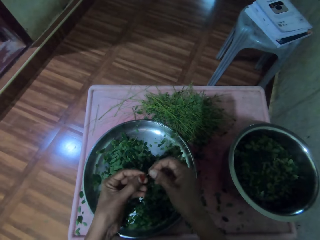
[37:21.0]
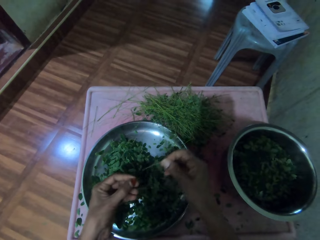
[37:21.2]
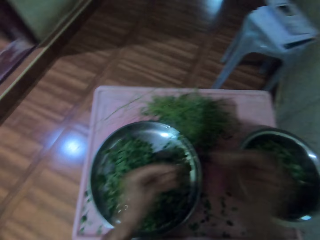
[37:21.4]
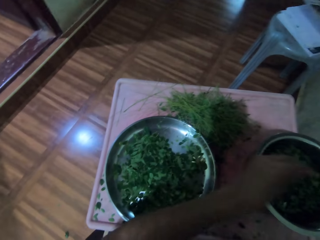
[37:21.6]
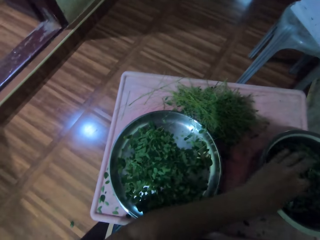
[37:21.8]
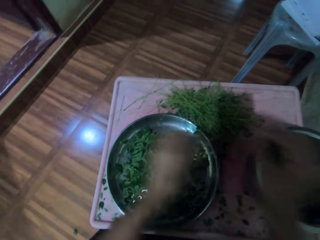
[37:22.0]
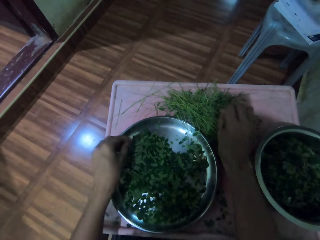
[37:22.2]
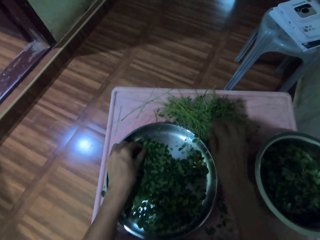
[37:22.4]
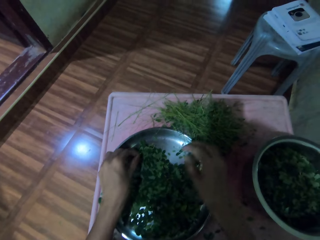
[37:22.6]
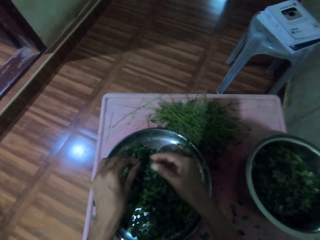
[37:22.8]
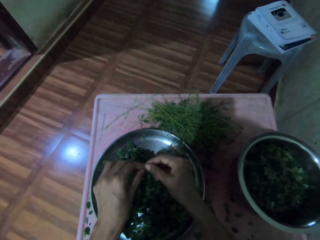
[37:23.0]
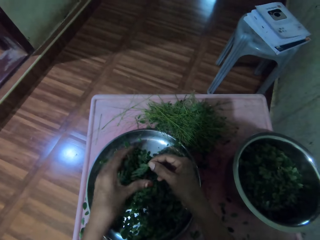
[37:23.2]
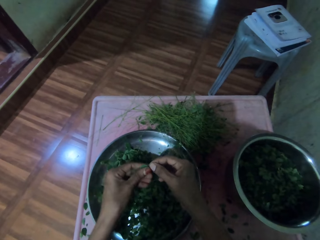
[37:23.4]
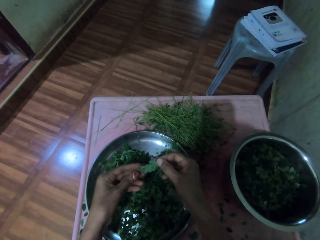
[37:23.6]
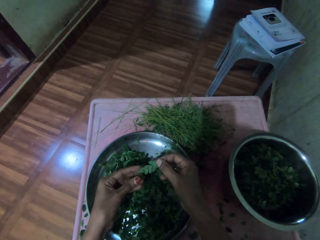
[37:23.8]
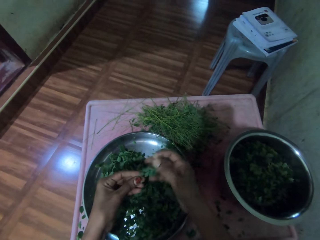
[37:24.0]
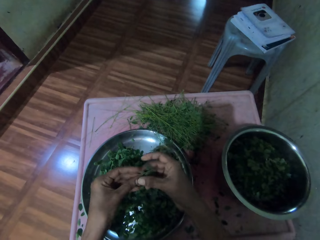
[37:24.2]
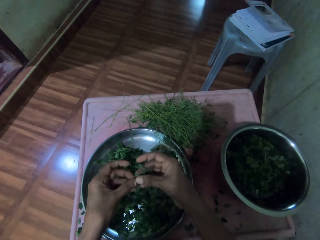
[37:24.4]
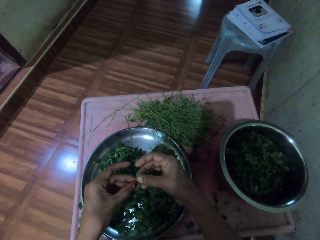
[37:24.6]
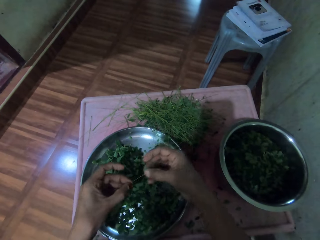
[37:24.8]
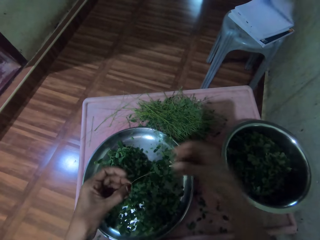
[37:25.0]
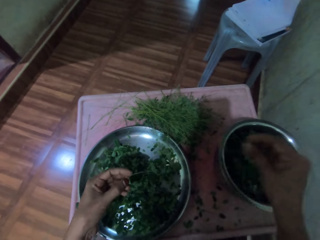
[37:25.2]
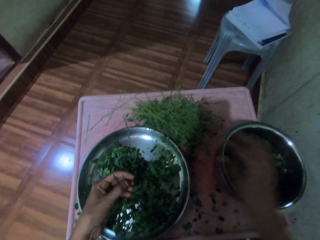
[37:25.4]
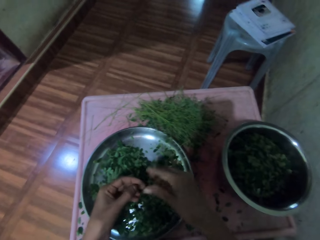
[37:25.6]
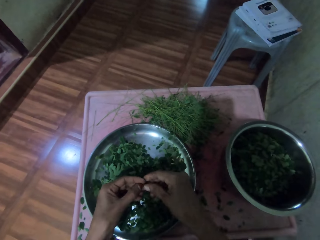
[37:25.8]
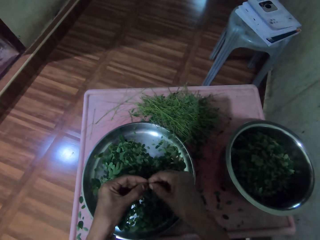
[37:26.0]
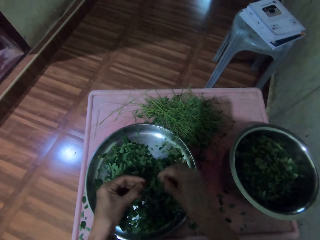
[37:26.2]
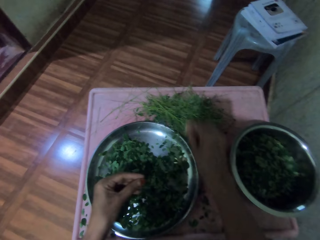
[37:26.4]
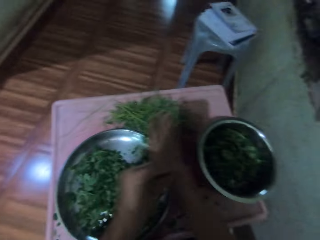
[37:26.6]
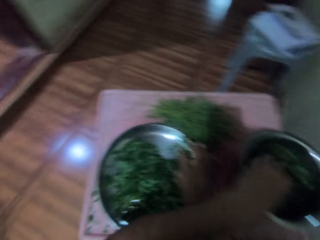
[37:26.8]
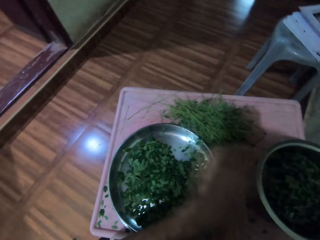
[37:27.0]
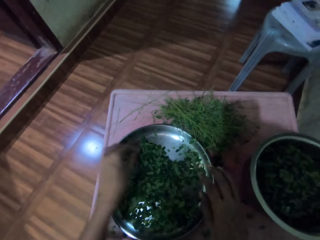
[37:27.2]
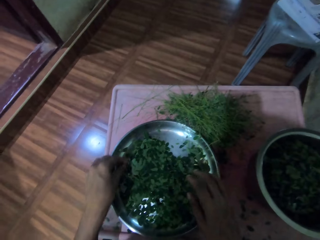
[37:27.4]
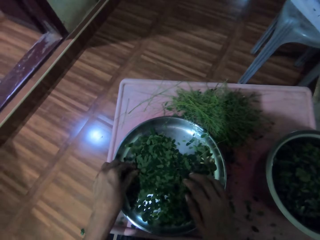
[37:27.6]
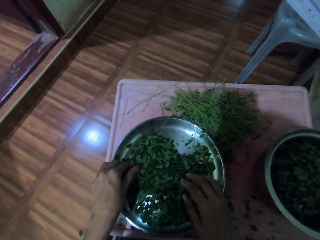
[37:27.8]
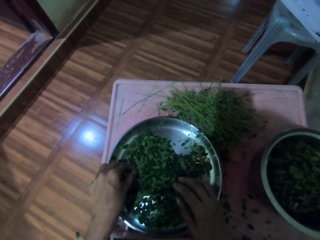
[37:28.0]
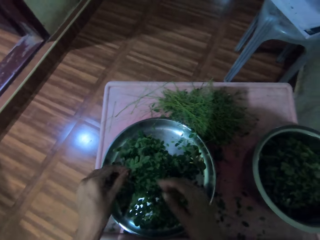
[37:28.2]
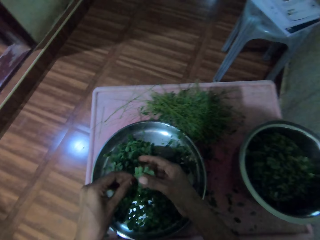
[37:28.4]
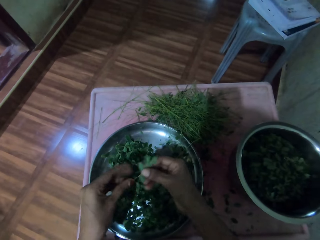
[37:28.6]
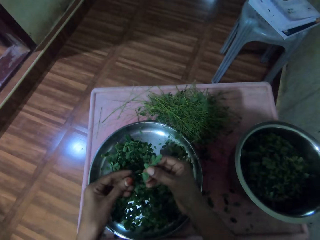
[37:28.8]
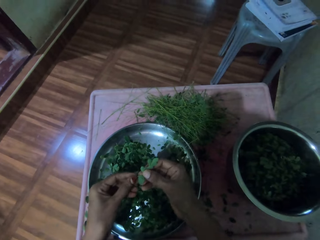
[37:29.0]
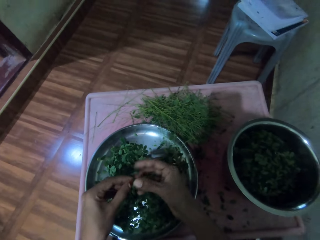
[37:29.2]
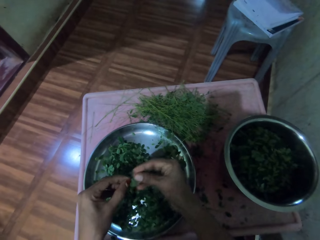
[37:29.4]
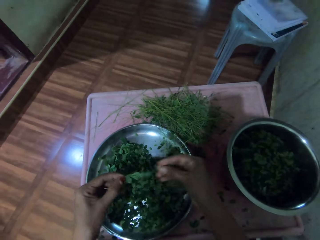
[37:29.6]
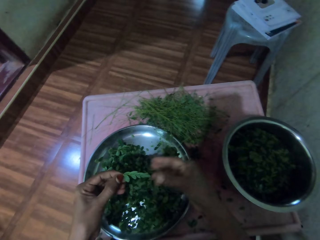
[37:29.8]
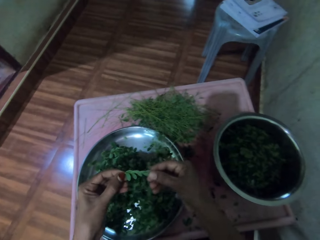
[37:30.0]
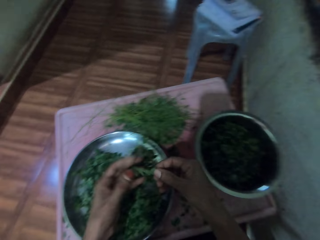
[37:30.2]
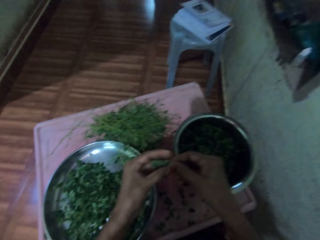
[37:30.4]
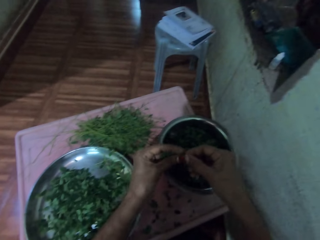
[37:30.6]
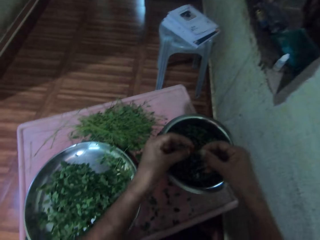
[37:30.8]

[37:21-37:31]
The camera wearer shreds the small leaves with her left hand. She puts the leaves on the aluminum bowl. She removes a branch from the greens. She lifts a leaf in the aluminum plate. She shreds the small leaves with her left hand. She puts the leaves on the aluminum bowl. She drops the leafstalk on the table. She shreds the small leaves with her left hand.

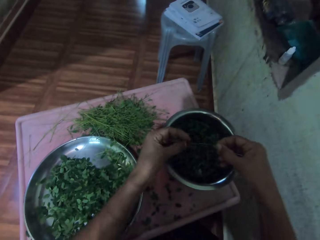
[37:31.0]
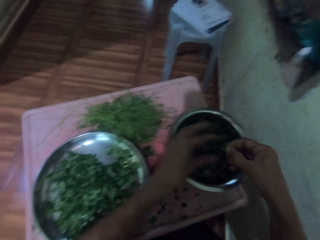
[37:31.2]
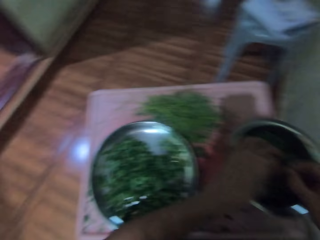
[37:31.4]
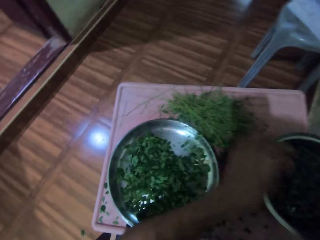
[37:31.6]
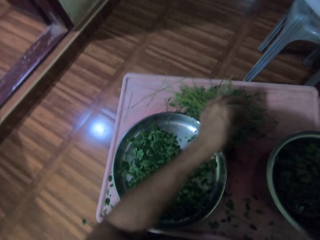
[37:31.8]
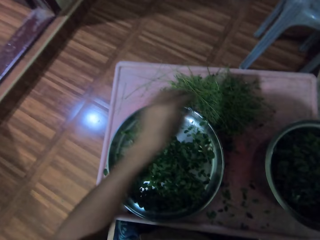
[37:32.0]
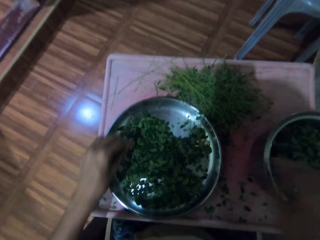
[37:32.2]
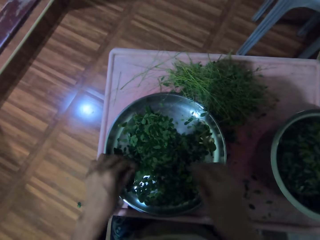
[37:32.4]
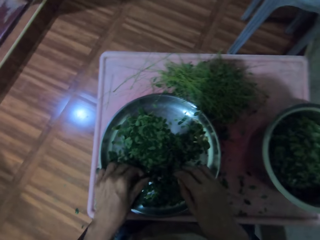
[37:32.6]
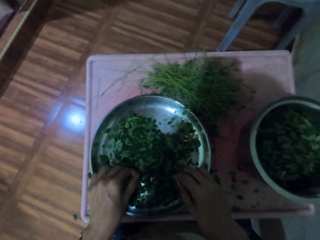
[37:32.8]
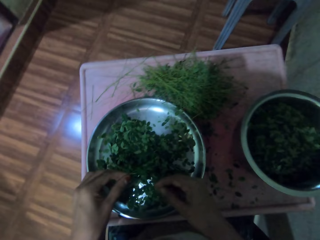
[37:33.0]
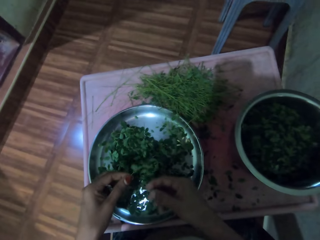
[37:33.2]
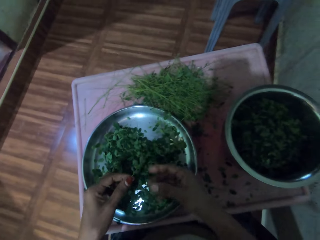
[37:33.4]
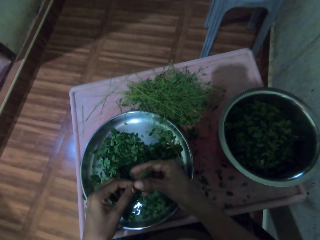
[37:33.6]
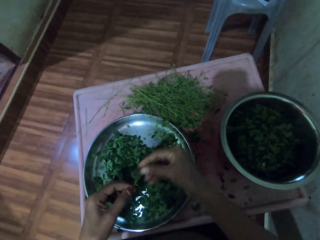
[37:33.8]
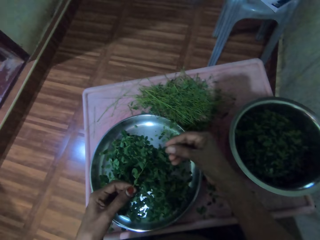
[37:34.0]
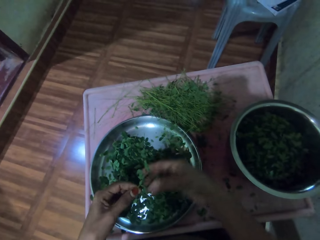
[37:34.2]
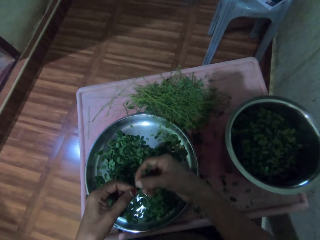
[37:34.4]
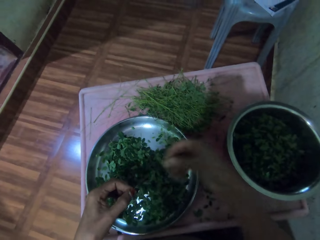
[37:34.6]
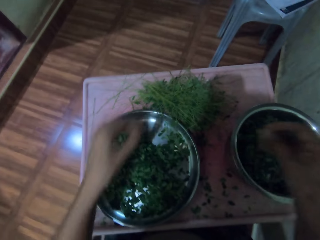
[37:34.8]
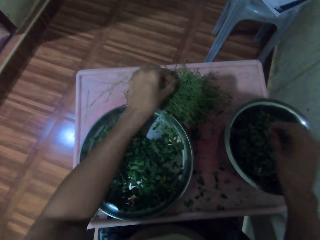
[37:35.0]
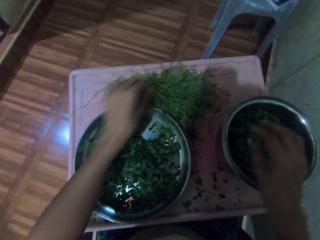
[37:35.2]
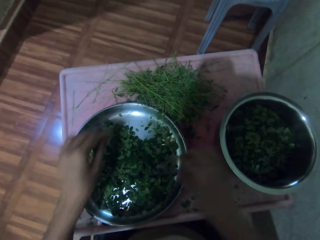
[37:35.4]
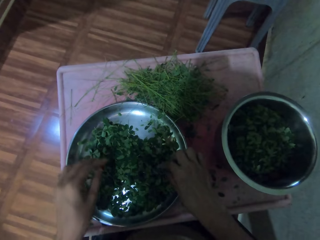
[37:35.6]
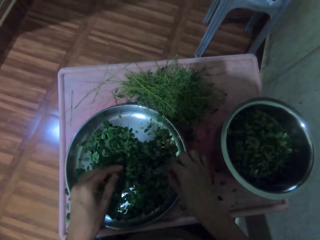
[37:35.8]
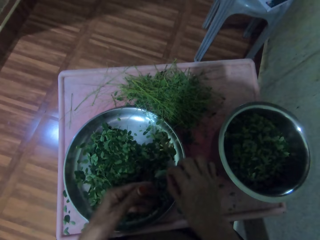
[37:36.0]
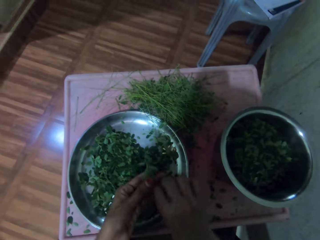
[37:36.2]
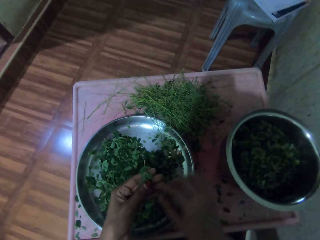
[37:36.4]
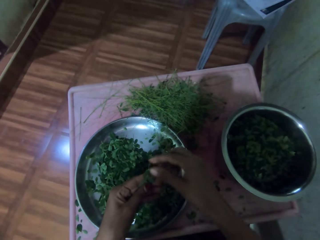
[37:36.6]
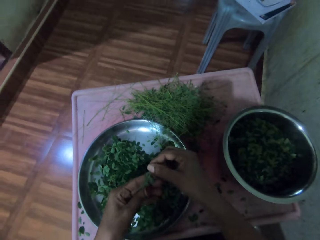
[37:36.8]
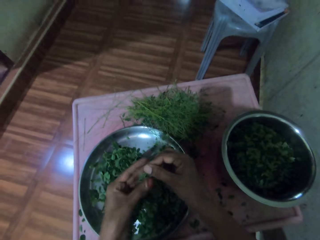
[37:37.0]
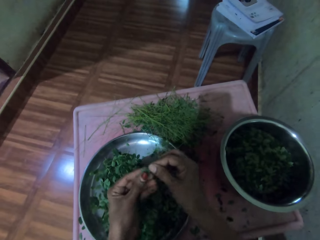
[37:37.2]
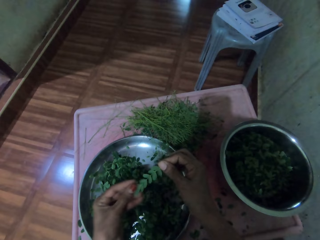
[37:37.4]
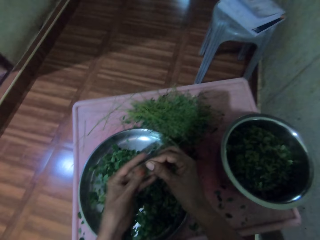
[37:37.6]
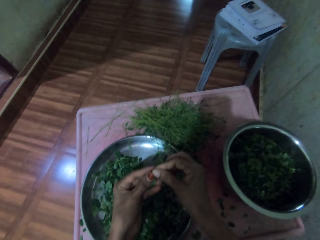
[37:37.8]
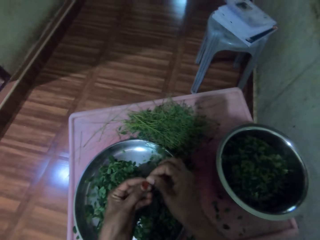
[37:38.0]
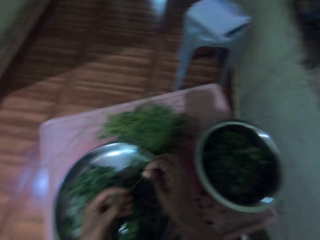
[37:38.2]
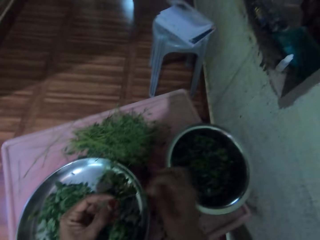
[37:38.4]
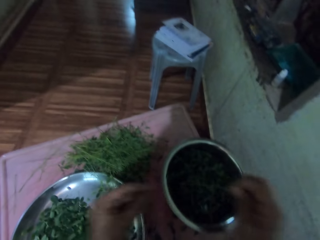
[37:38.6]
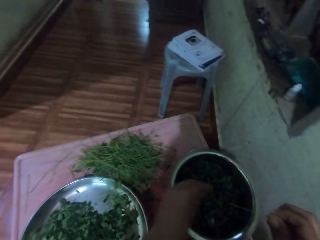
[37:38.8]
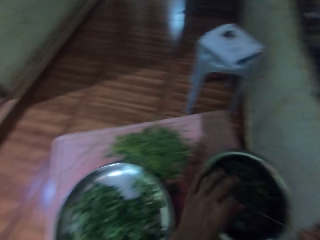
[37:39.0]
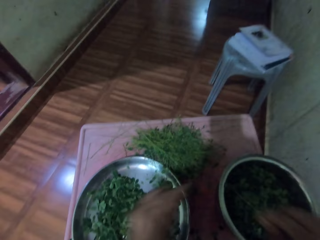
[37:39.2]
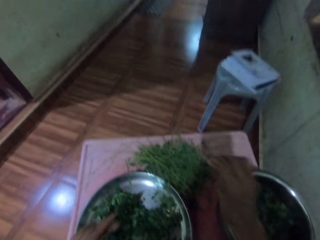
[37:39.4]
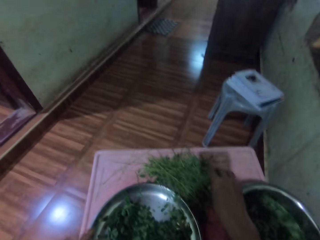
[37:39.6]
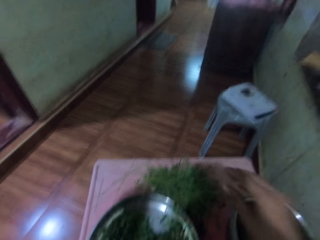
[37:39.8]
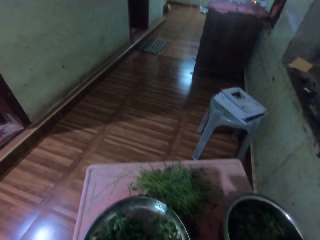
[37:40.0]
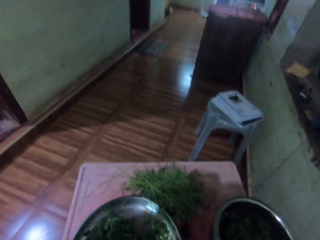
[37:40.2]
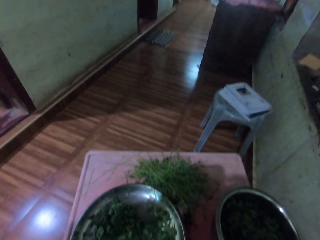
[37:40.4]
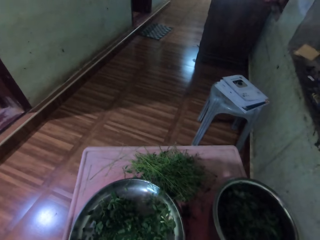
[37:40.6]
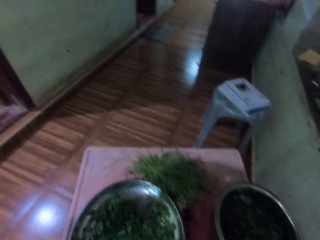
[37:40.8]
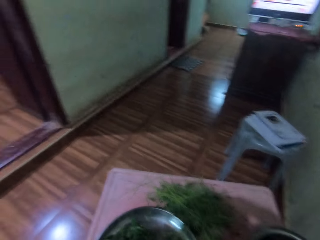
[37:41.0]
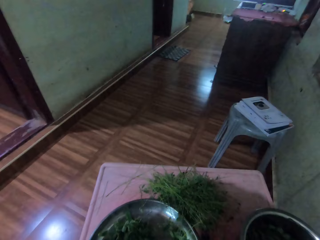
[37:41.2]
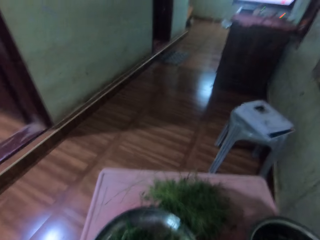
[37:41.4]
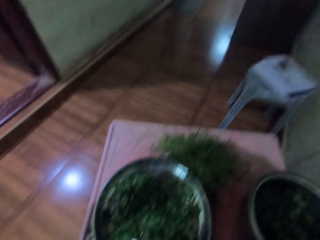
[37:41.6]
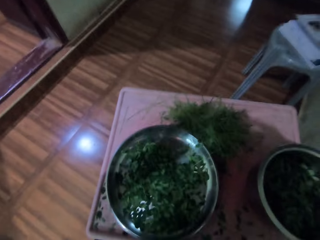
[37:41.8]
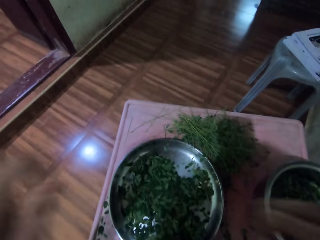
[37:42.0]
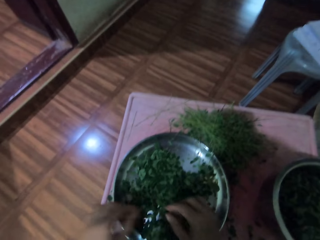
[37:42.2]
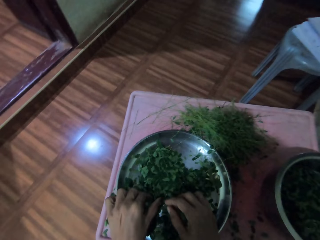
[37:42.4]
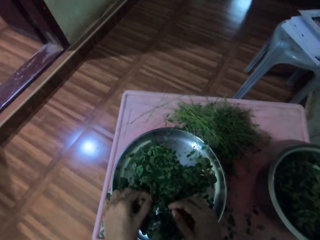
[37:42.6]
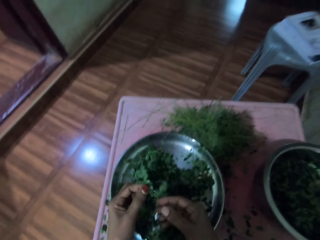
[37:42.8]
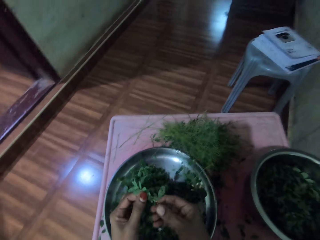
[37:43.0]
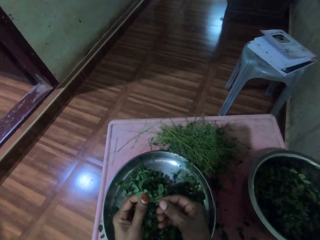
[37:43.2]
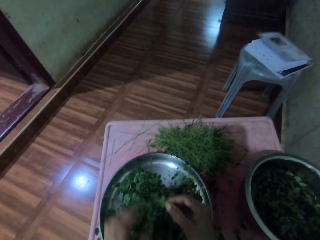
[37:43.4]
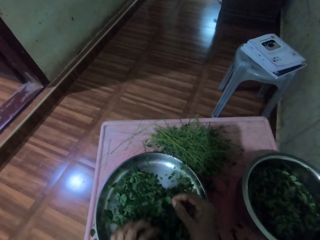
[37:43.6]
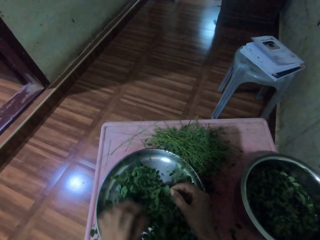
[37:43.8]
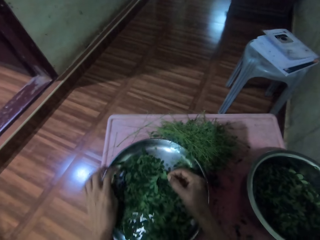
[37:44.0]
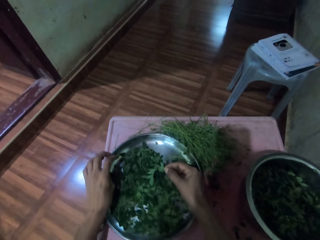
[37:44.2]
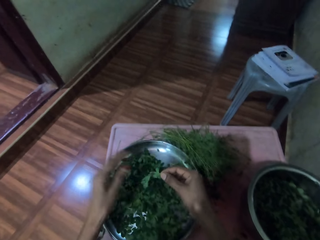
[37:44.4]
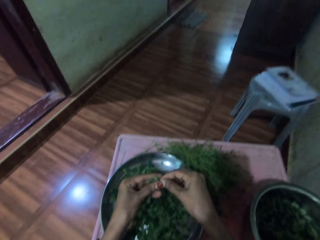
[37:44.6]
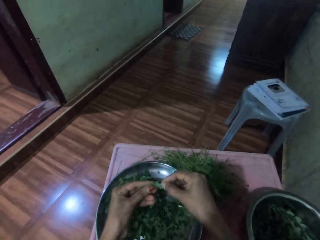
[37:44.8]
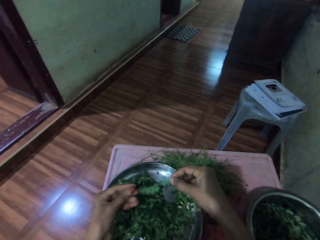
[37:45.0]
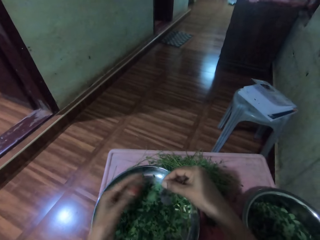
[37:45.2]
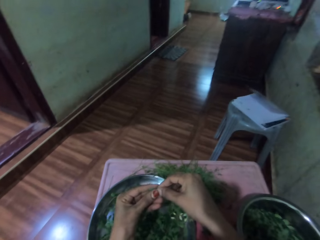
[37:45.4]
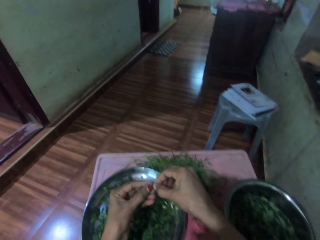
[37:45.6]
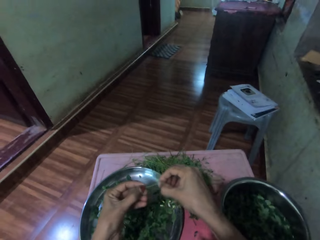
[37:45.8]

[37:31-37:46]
The camera wearer puts the leaves on the aluminum bowl. She lifts a leaf in the aluminum plate. She shreds the leaves with her right hand. She puts the leaves on the aluminum bowl. She drops the leafstalk on the table. She lifts a leaf in the aluminum plate. She shreds the leaves with her left hand. She puts the leaves on the aluminum bowl. She adjusts her camera. She lifts up a leaf on the aluminum plate. She moves the aluminum plate on the table.
